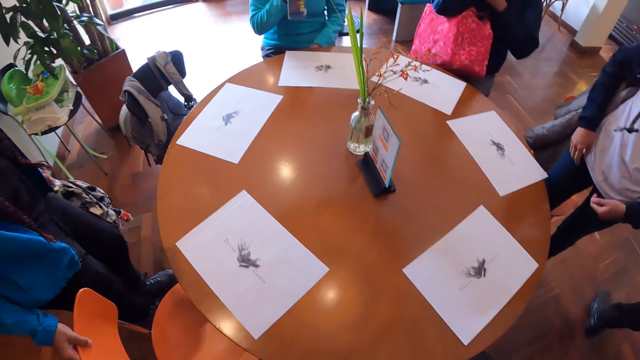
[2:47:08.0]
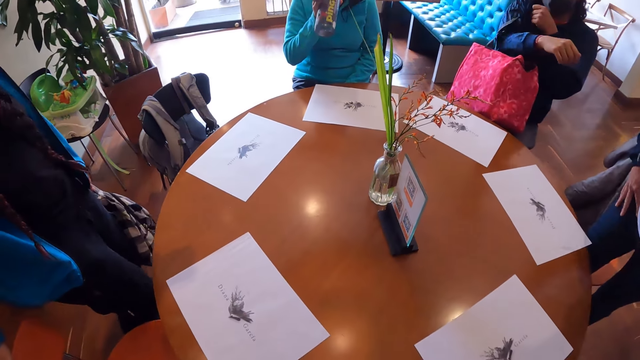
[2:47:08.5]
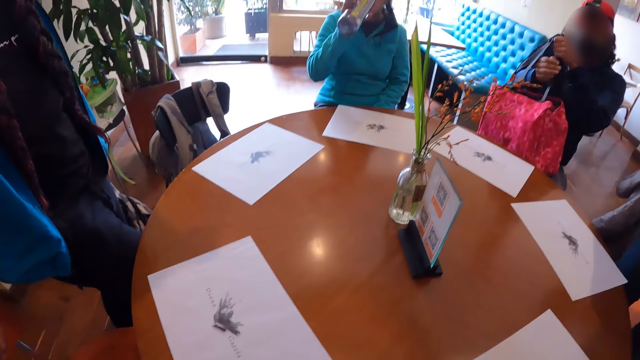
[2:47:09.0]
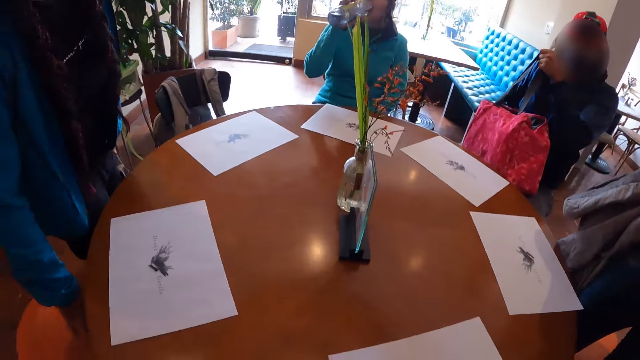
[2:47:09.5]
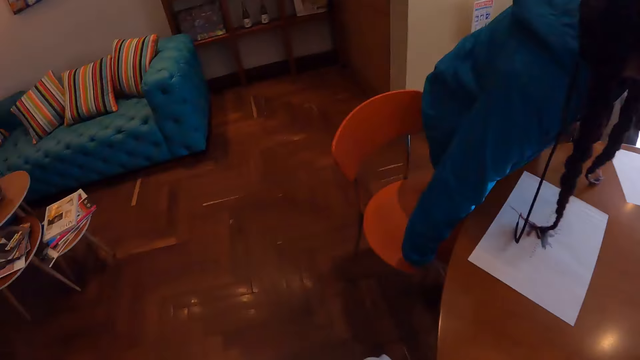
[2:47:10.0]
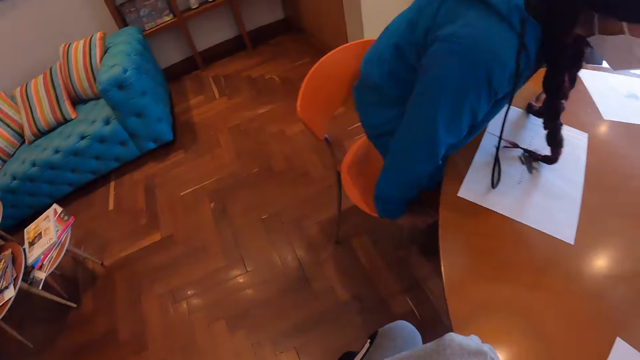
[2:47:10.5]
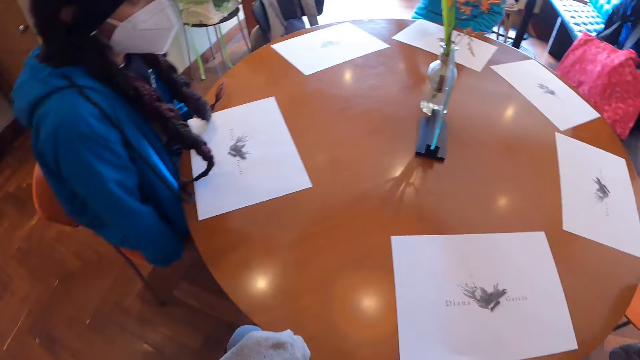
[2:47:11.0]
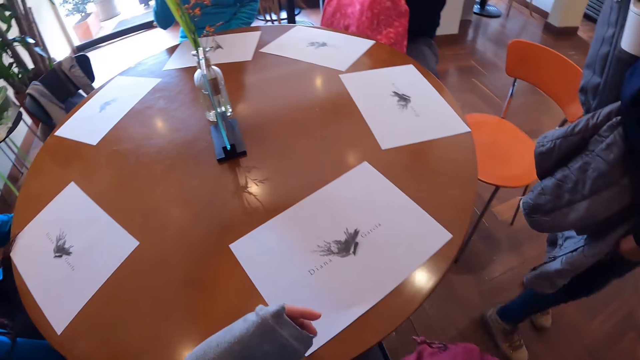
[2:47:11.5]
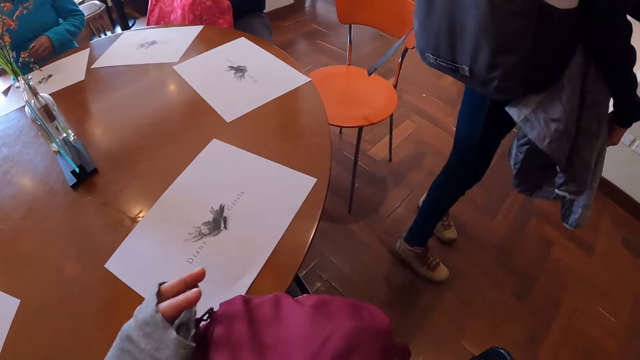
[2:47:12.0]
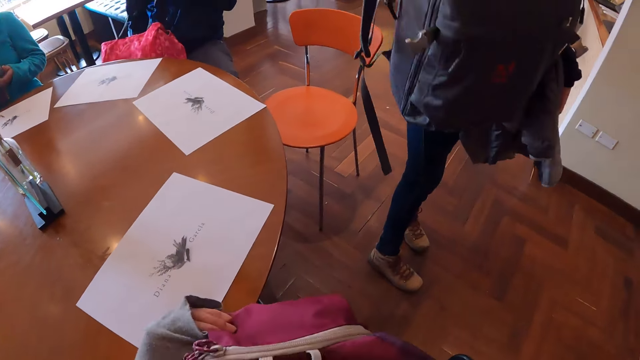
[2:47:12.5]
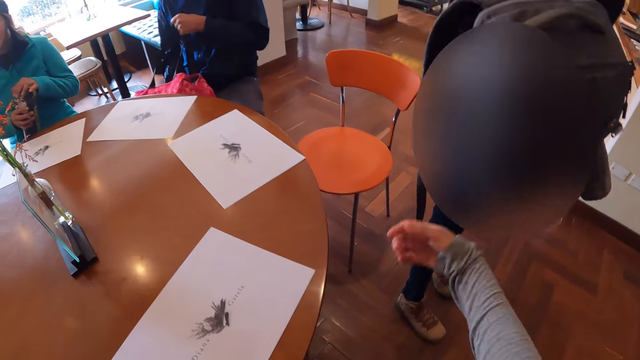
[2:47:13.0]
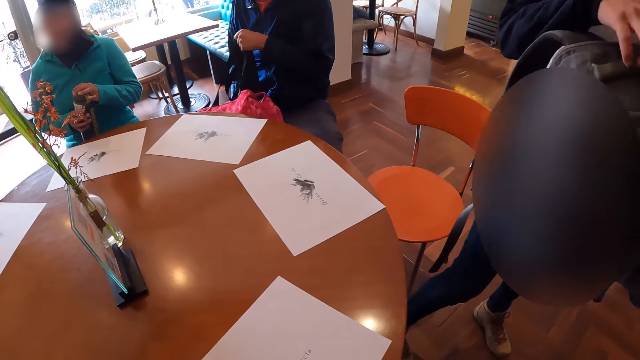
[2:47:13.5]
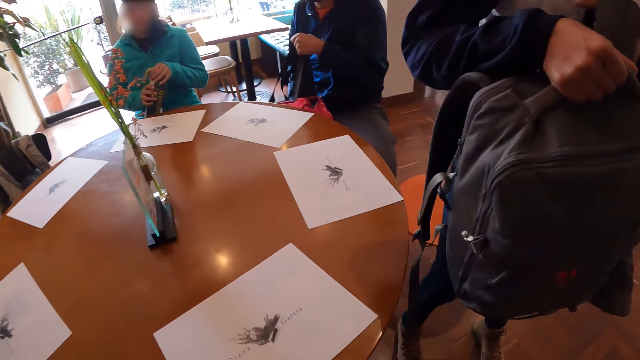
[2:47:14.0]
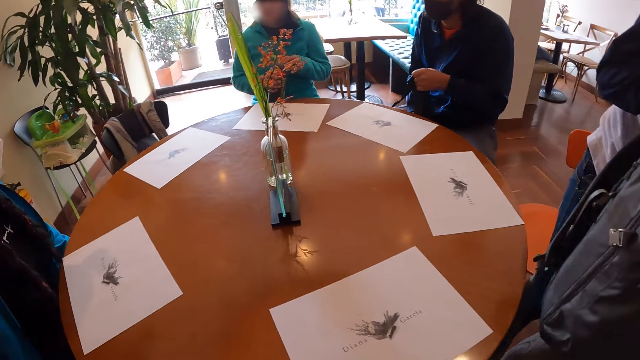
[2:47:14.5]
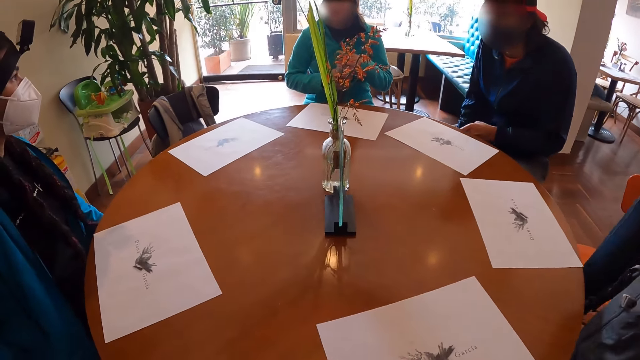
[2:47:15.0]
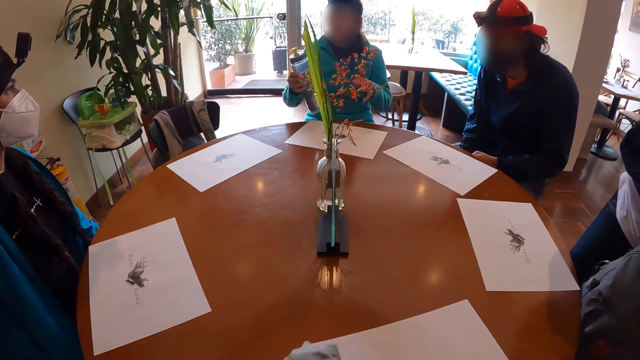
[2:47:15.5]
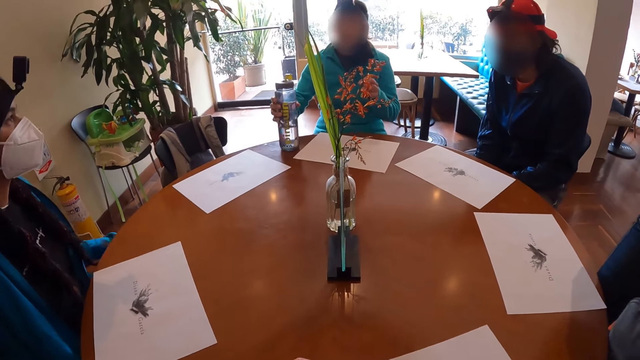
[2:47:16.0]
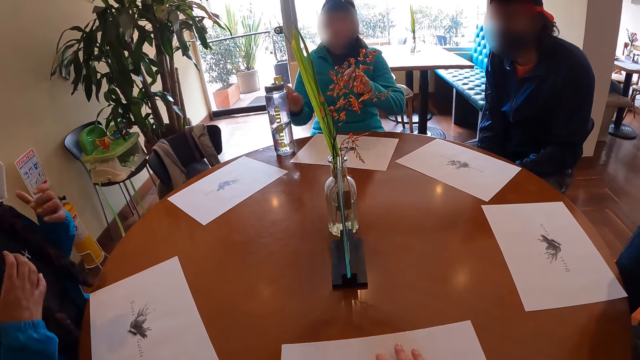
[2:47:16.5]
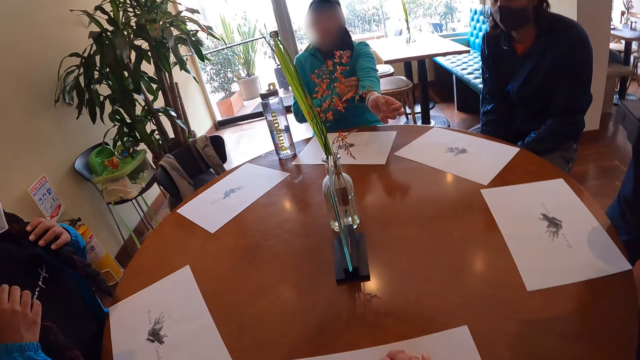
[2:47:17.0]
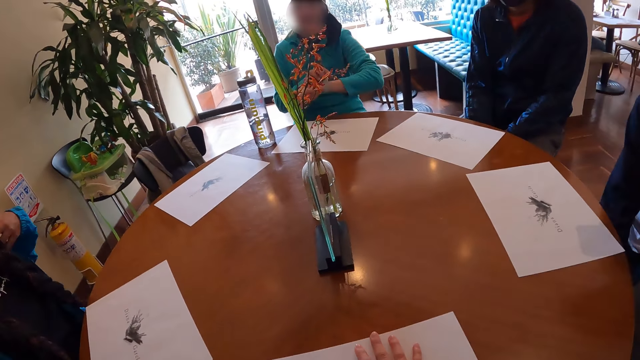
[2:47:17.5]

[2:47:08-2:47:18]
The woman adjusts the chair with her right hand. The camera wearer sits on the chair. A man removes a bag from the back. The first woman puts her right hand on the chair and sits on the chair. The camera wearer looks around. Another woman pulls off a bag on her back. A third woman closes a water bottle in her right hand with her left hand. The second woman holds the bag with her right hand and sits on a chair. The third woman drops the water bottle in her right hand on the table. The camera wearer adjusts a paper on the table with his right hand. The third woman pulls up her left sleeve with her right hand and folds a pullover with the right hand.

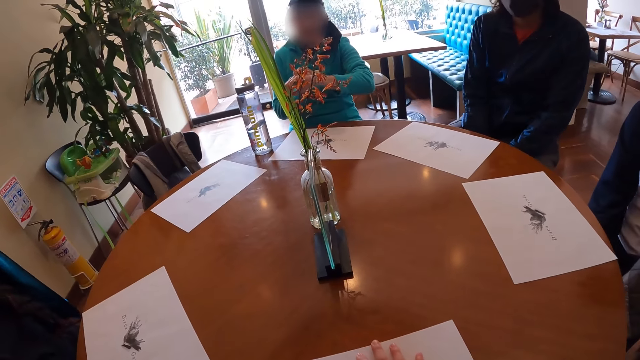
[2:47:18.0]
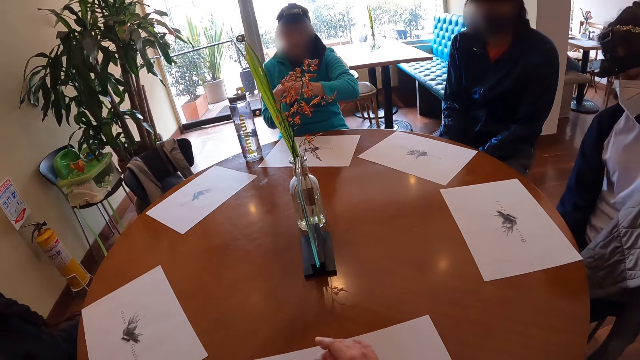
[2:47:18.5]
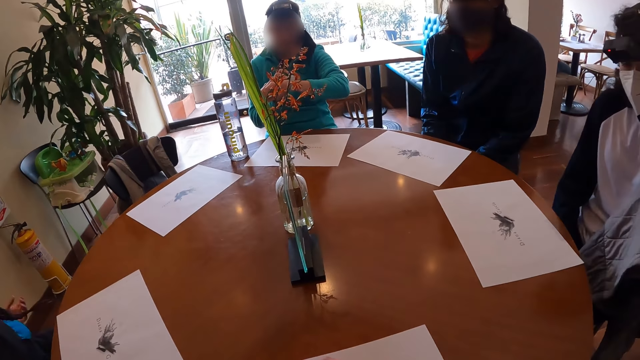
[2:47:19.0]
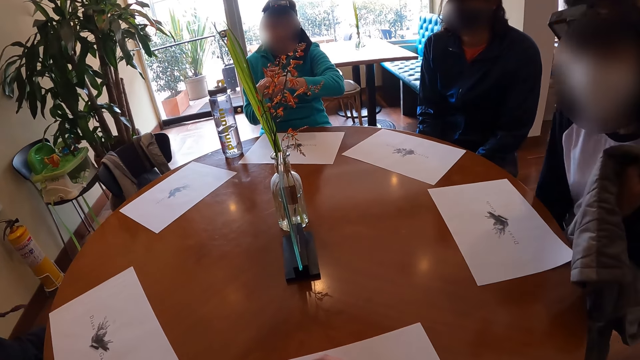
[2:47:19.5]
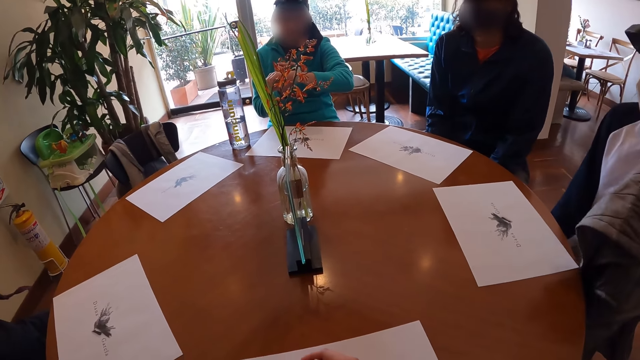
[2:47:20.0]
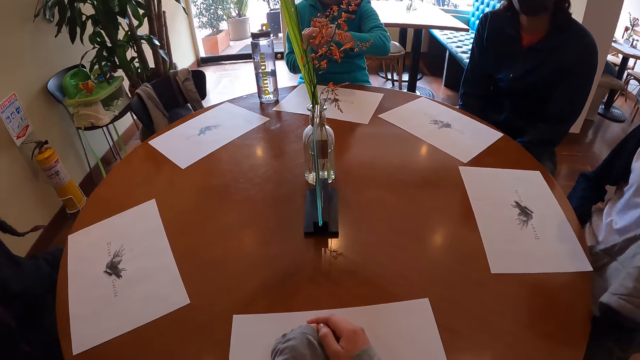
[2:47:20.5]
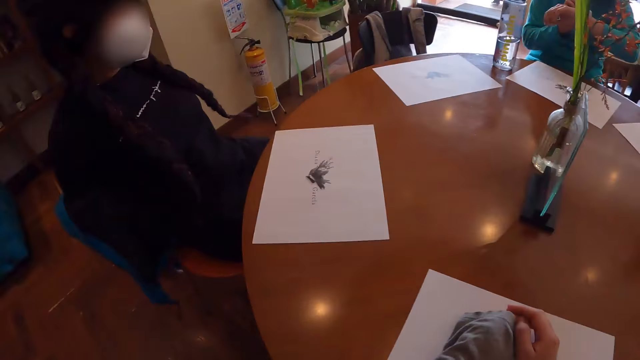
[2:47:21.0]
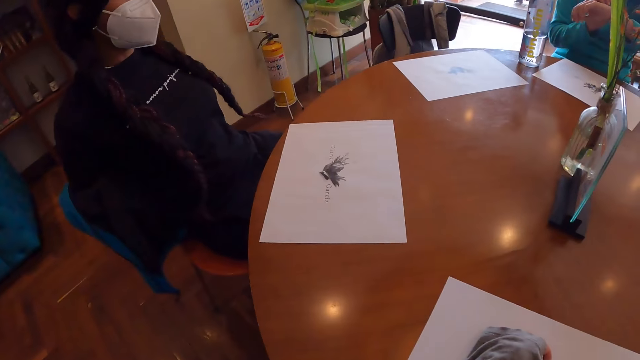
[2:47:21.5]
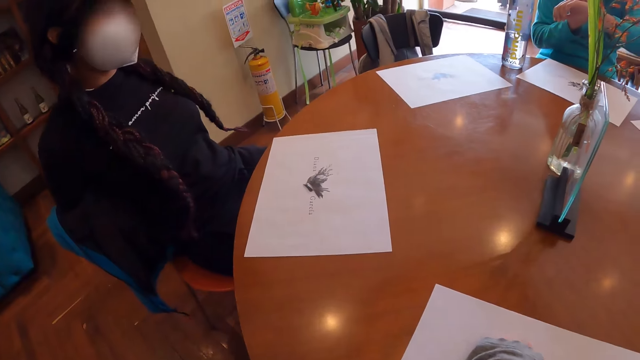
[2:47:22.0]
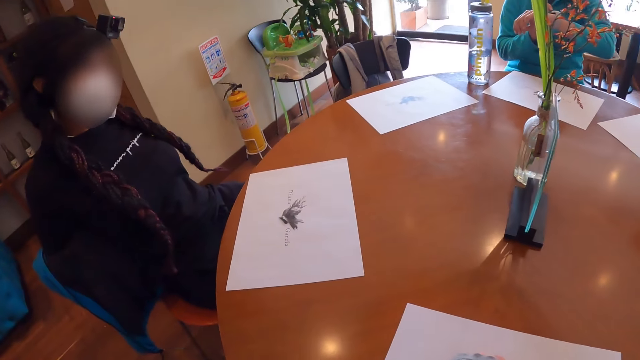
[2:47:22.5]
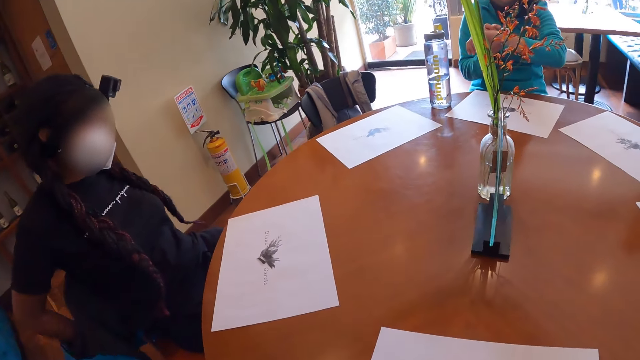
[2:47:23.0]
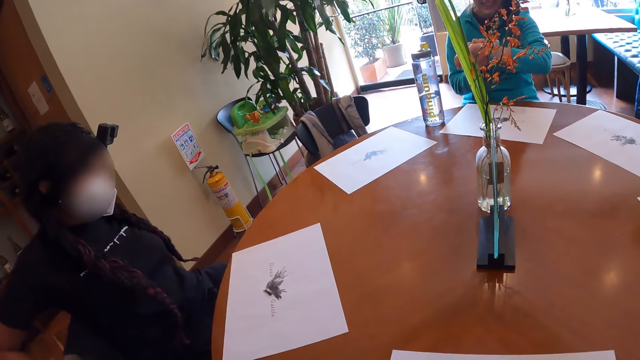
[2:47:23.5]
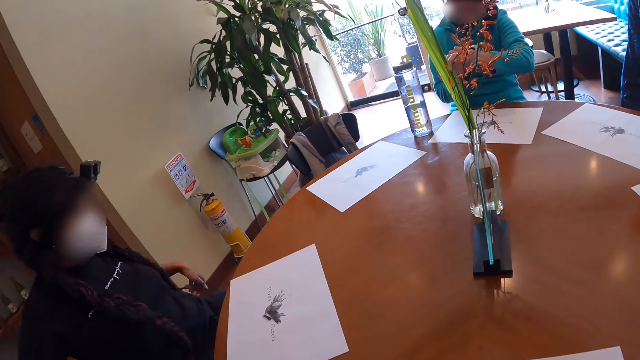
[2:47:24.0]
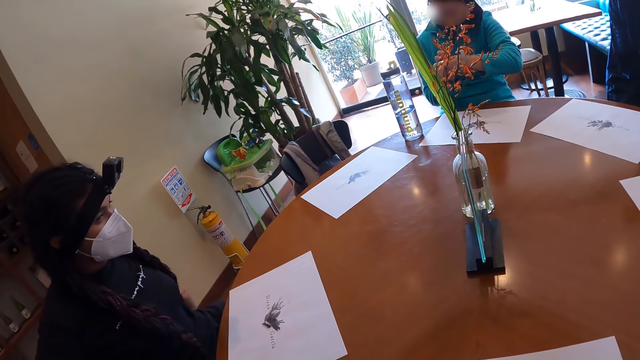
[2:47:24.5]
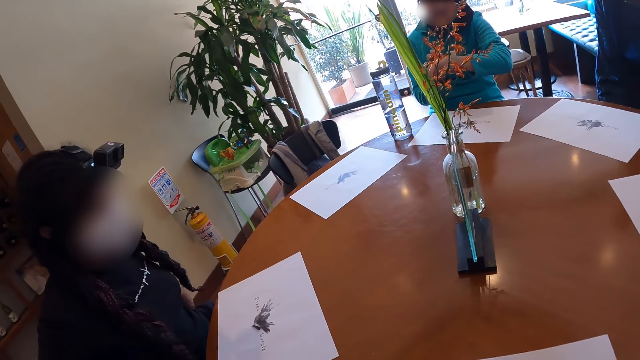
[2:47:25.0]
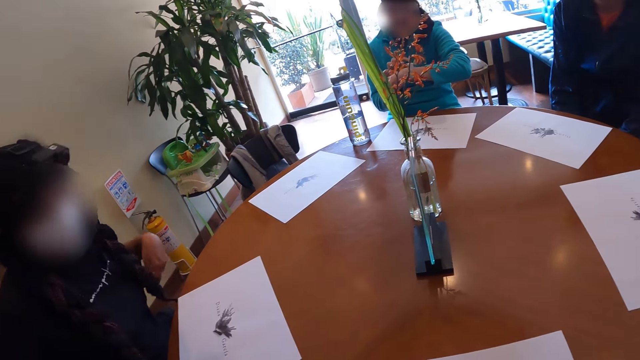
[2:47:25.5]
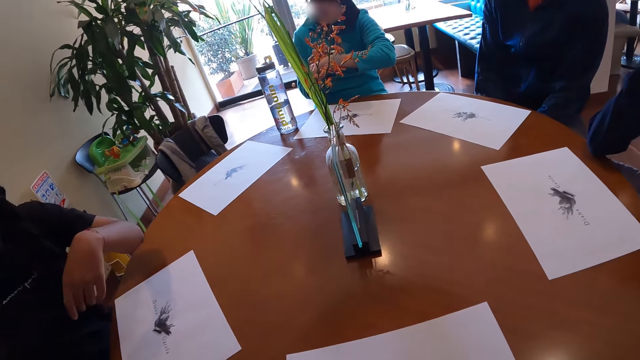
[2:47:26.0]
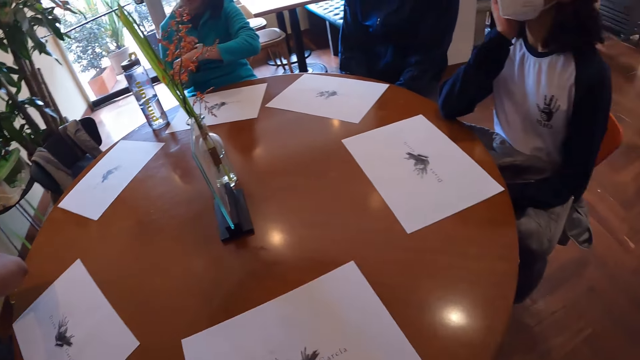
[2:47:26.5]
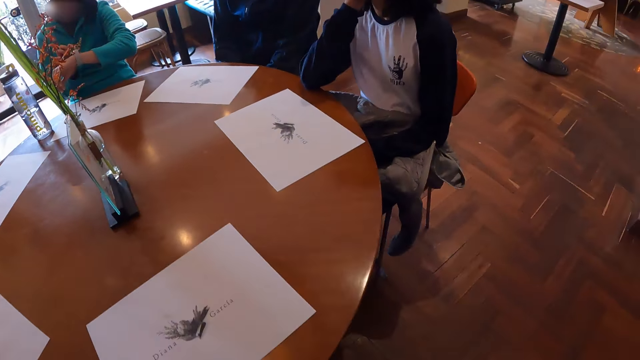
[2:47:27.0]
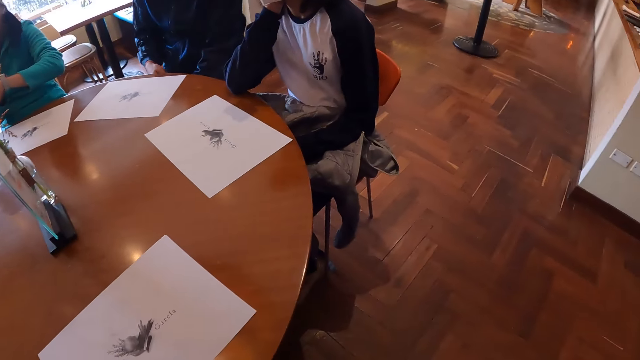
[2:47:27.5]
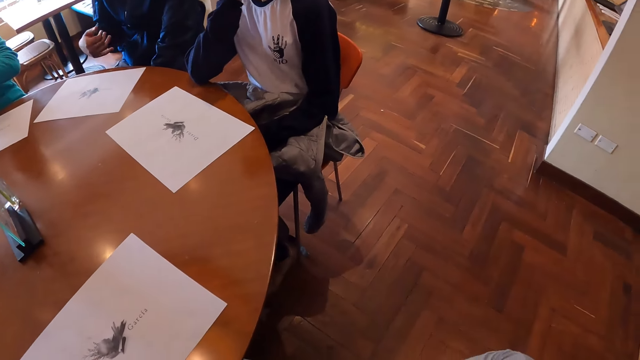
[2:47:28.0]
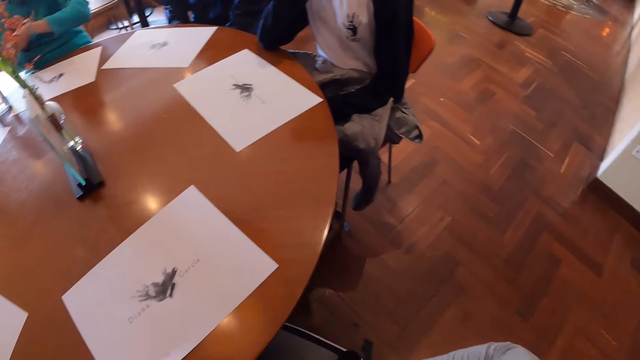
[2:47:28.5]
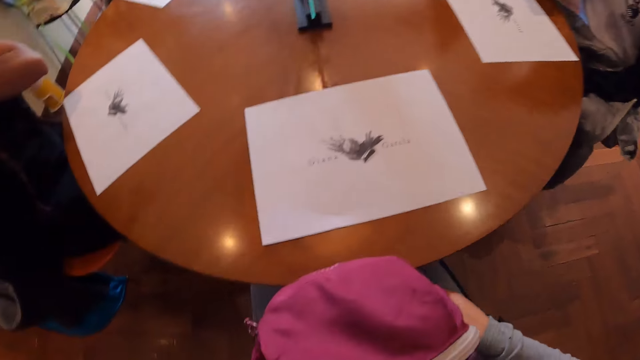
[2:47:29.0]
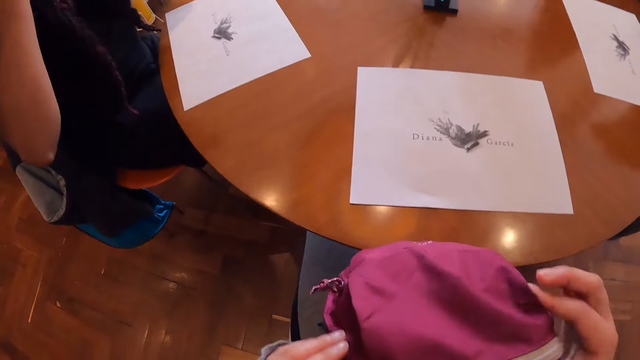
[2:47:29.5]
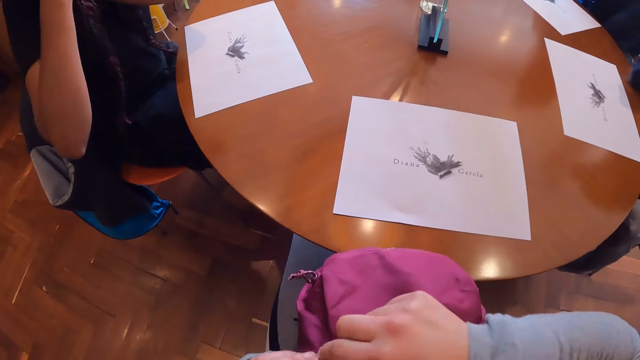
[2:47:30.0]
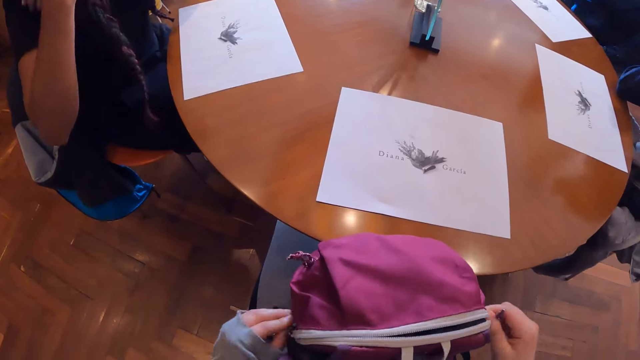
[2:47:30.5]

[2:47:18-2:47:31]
The third woman operates a watch in her left hand with her right hand and checks the watch. The second woman adjusts the chair and moves on the chair. The camera wearer looks around. The first woman pulls off her jacket and moves on the chair. The camera wearer looks around. He does something and unzips a bag on his laps with both hands. The first woman adjusts her shirt with her left hand.
